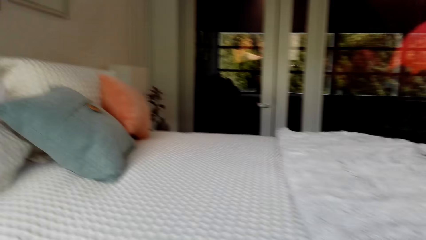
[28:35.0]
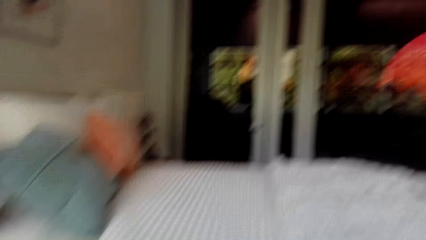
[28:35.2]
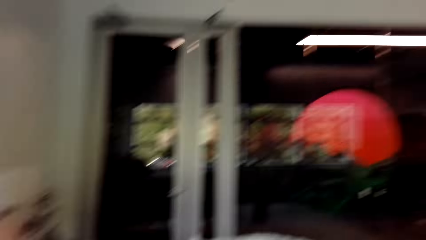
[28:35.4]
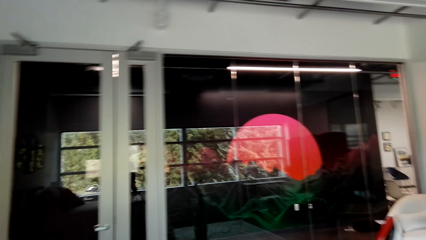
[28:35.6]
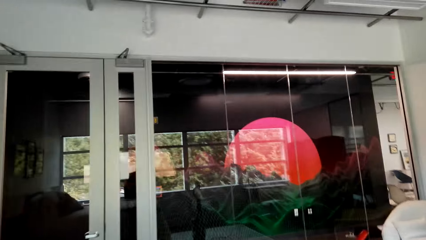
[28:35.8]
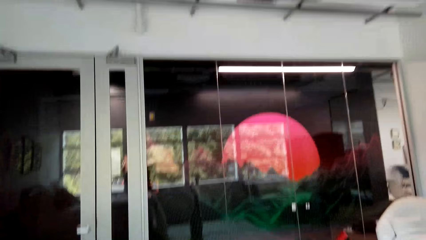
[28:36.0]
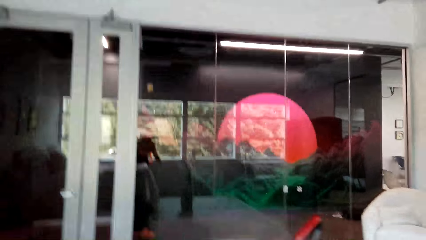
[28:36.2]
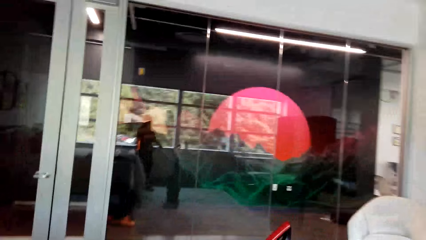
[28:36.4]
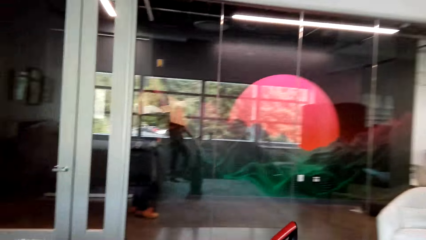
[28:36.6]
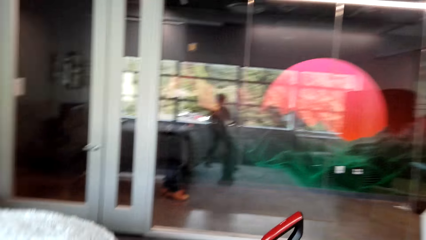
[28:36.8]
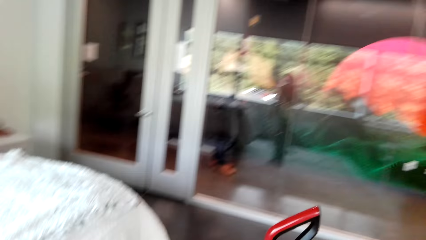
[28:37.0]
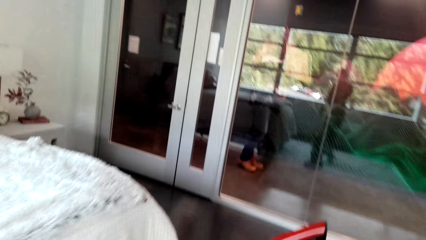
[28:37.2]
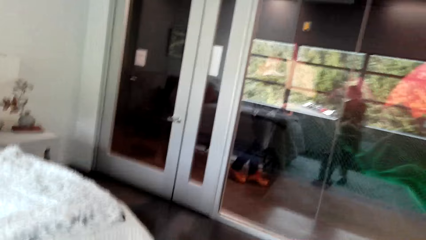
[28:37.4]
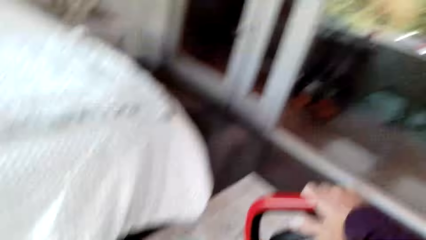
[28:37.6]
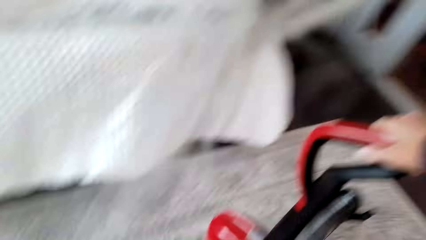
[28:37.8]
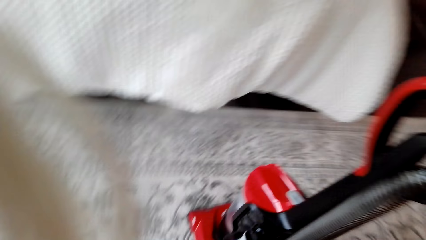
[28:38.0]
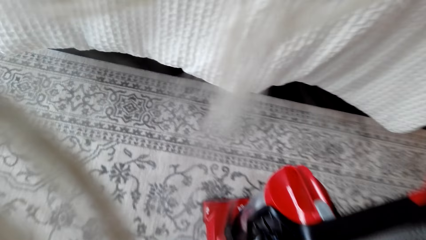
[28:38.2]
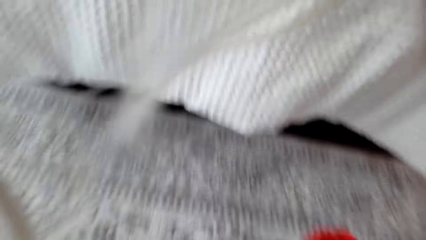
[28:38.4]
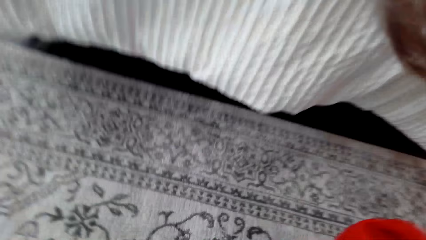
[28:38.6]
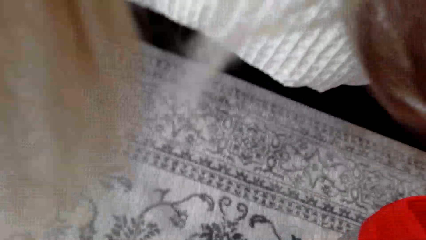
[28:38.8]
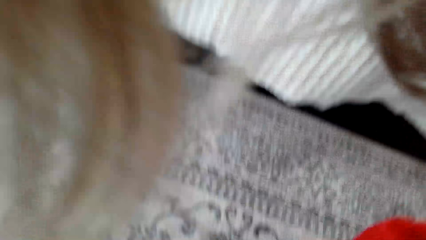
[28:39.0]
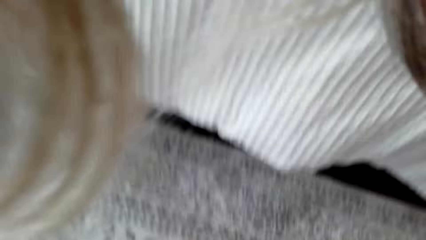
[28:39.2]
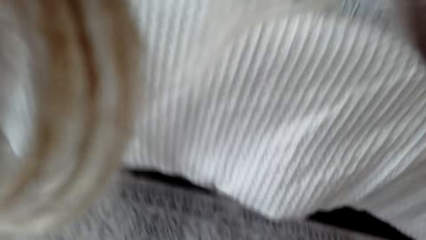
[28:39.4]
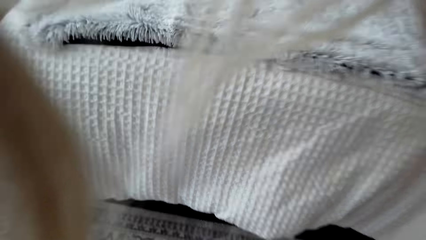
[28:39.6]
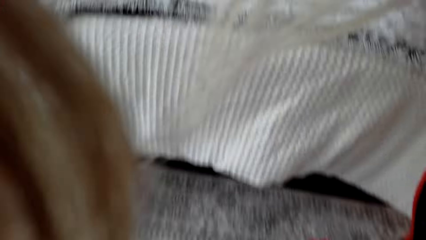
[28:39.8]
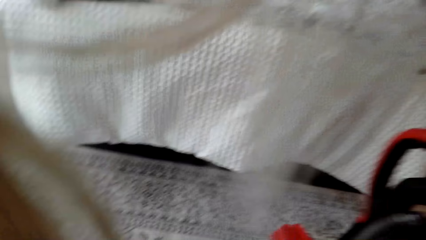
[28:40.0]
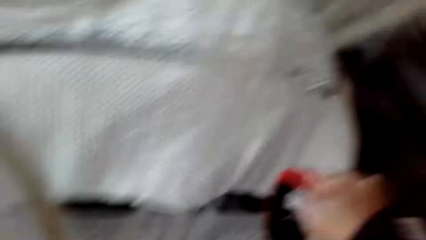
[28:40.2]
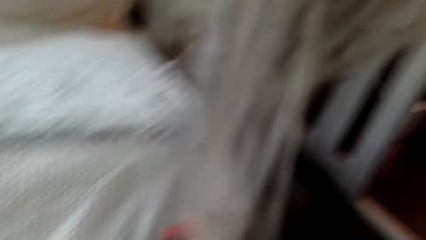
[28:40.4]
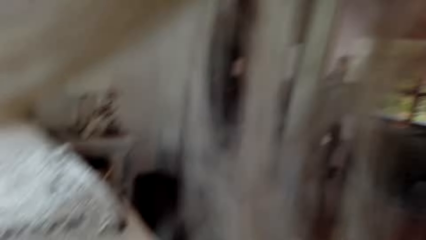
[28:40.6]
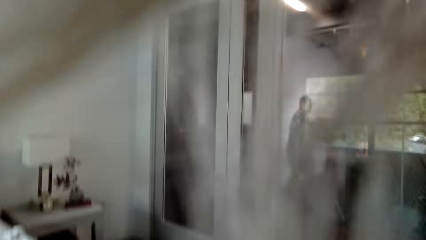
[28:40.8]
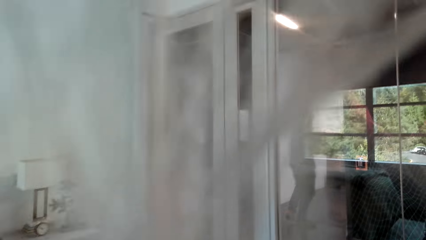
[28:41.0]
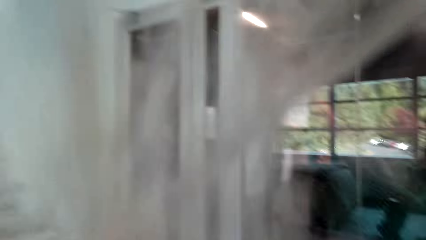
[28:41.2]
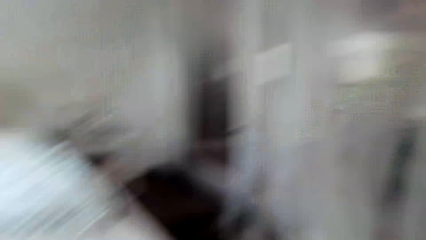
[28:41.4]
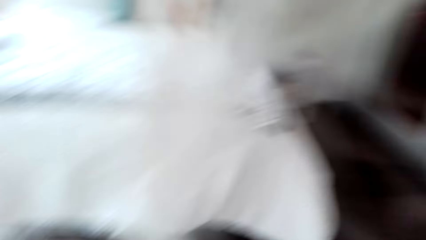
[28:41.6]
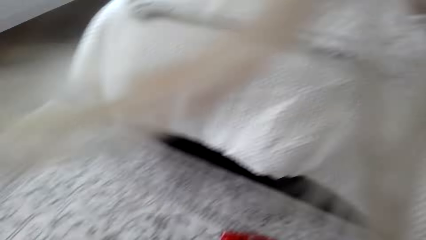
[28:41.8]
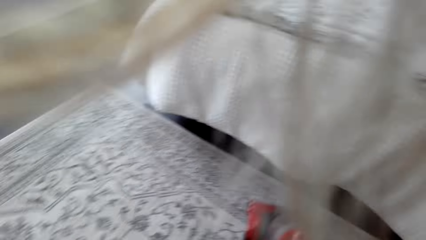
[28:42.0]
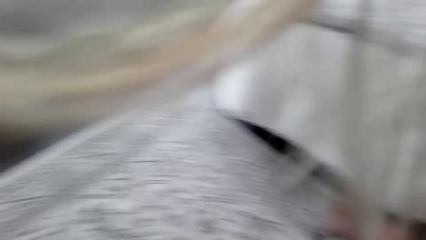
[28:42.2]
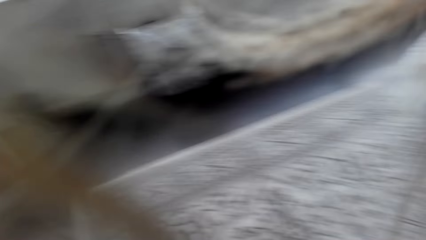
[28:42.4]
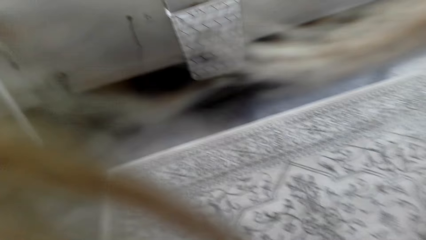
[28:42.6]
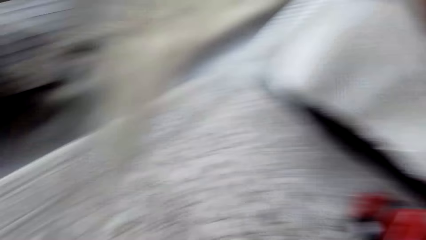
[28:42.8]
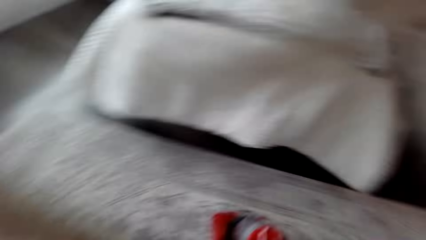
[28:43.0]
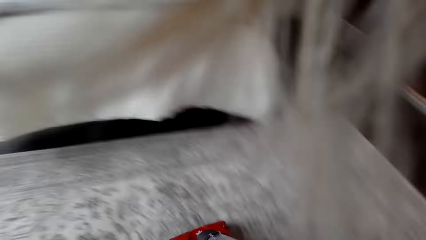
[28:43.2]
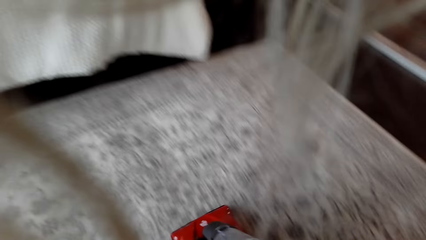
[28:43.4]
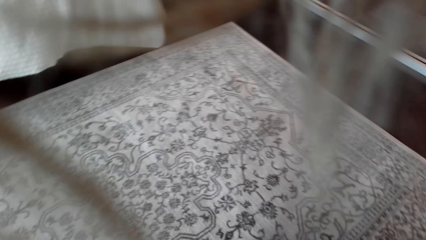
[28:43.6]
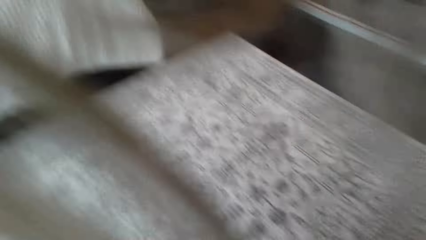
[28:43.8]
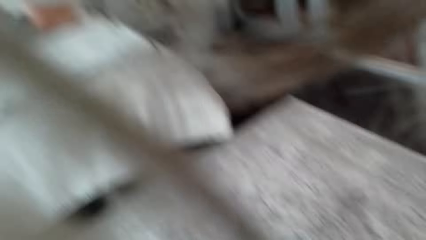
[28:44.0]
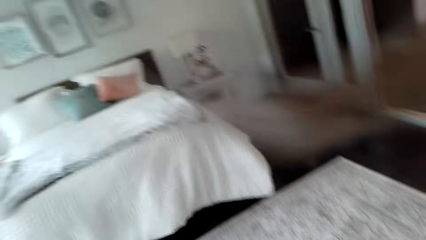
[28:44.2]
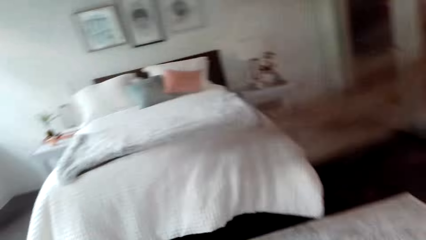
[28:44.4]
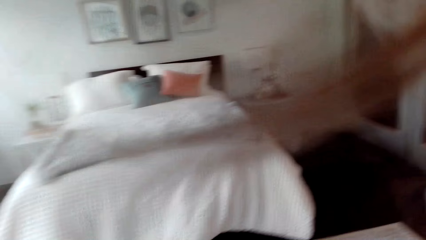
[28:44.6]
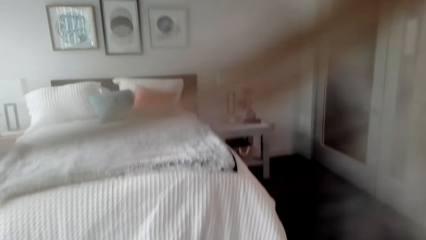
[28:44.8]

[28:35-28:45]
The camera wearer cleans the carpet.

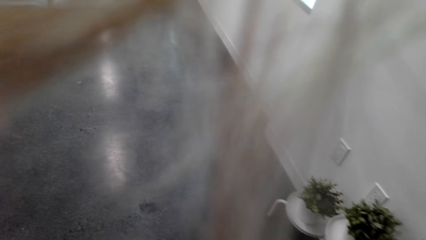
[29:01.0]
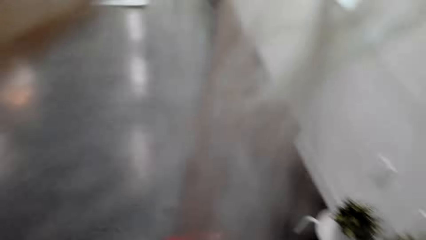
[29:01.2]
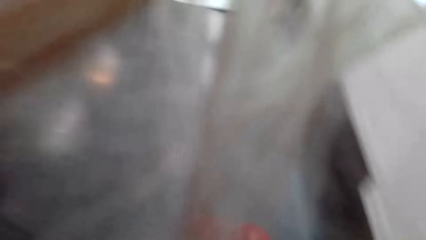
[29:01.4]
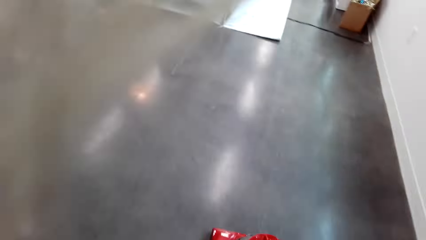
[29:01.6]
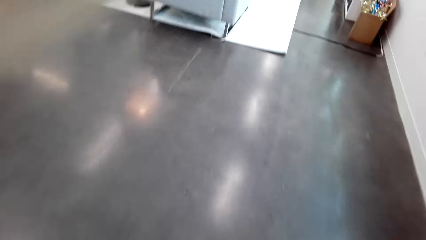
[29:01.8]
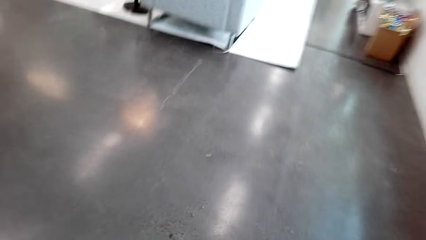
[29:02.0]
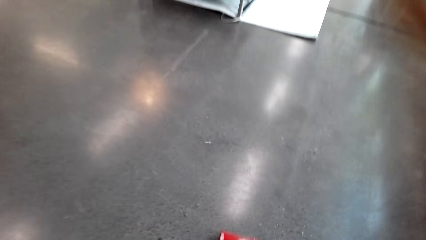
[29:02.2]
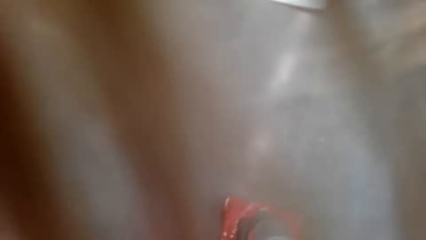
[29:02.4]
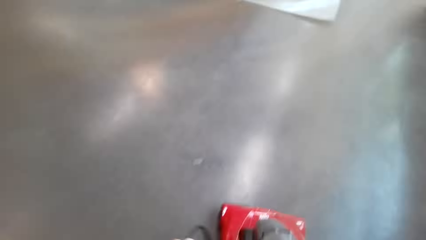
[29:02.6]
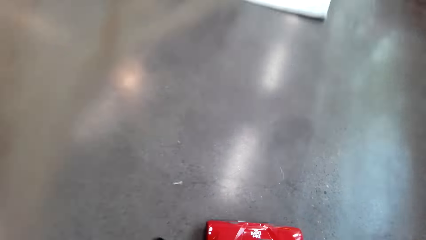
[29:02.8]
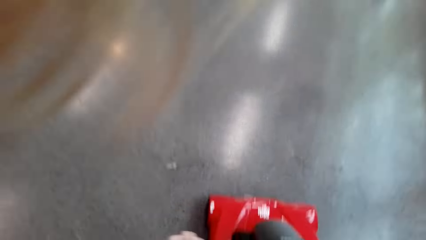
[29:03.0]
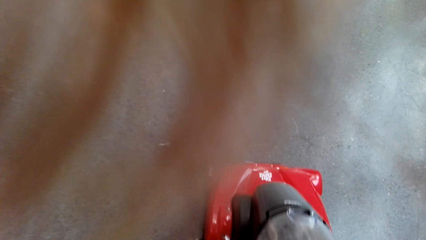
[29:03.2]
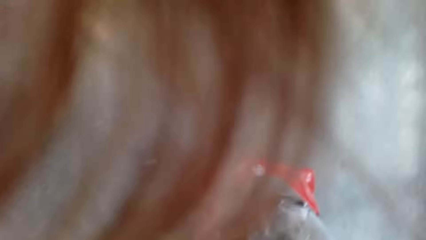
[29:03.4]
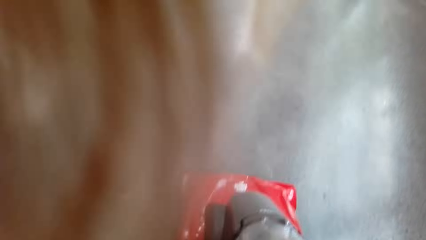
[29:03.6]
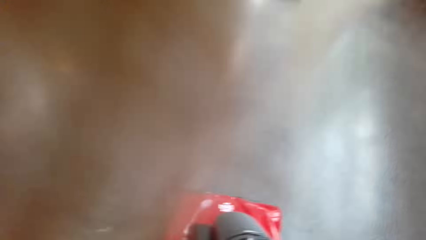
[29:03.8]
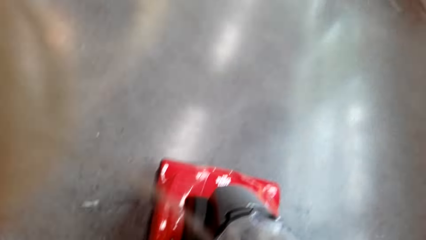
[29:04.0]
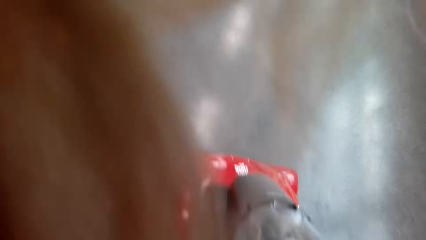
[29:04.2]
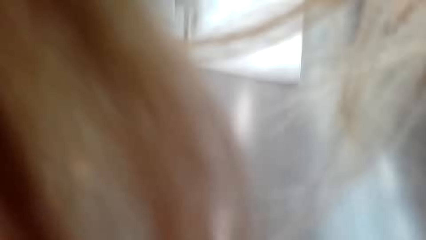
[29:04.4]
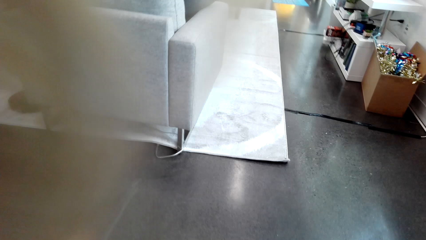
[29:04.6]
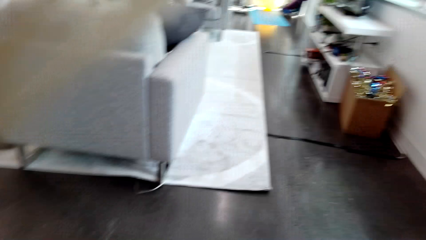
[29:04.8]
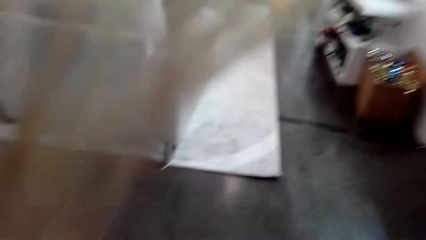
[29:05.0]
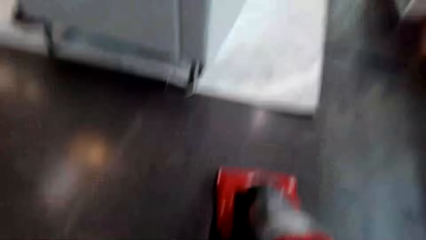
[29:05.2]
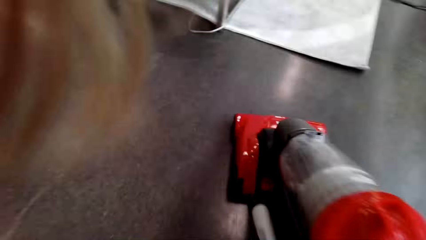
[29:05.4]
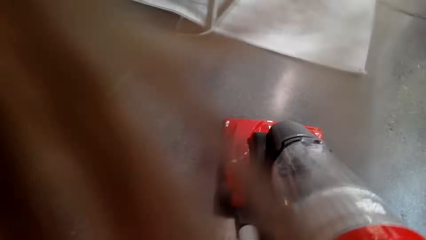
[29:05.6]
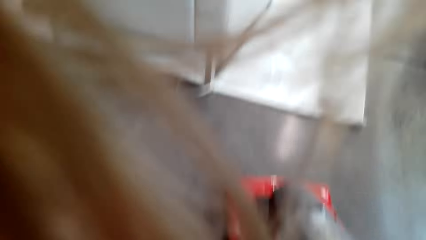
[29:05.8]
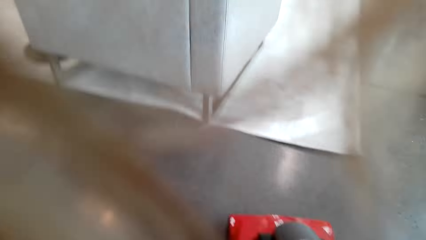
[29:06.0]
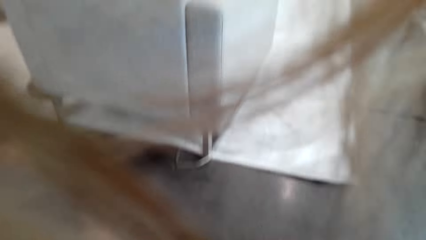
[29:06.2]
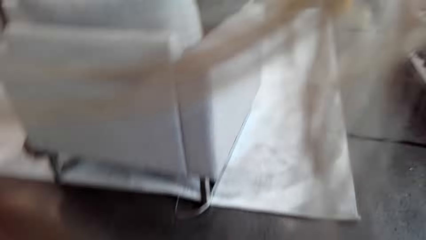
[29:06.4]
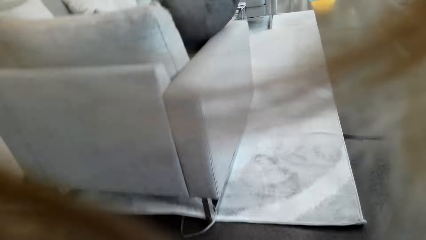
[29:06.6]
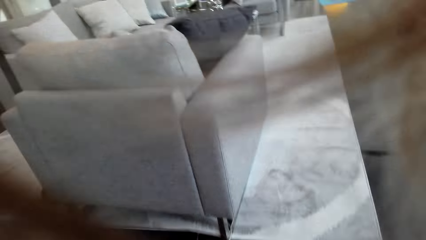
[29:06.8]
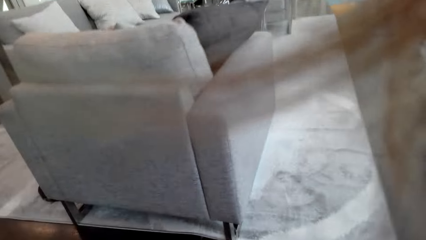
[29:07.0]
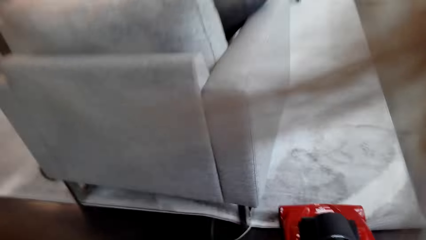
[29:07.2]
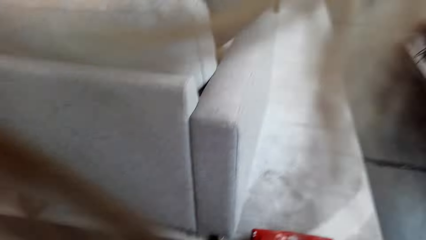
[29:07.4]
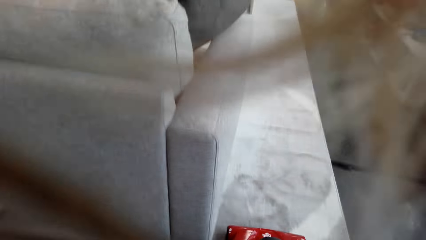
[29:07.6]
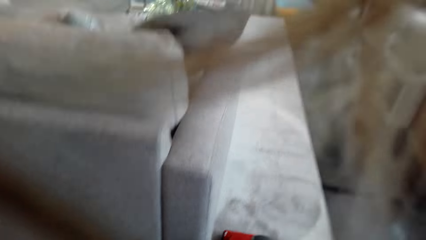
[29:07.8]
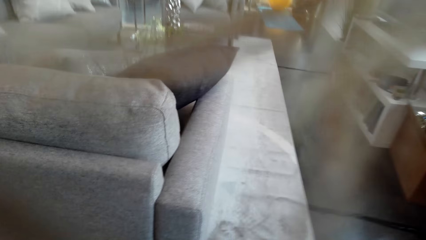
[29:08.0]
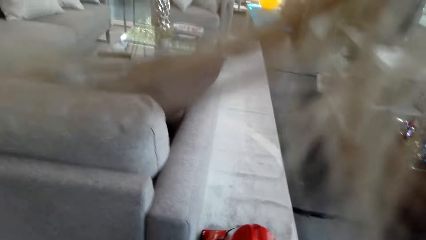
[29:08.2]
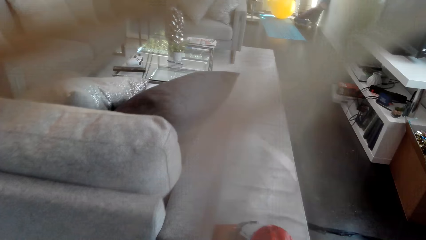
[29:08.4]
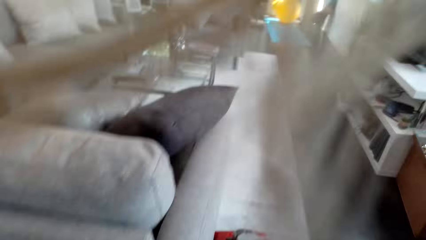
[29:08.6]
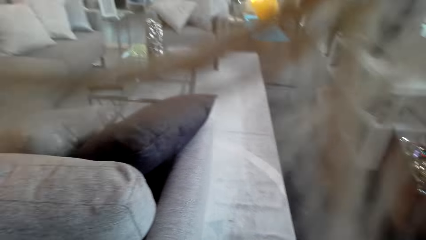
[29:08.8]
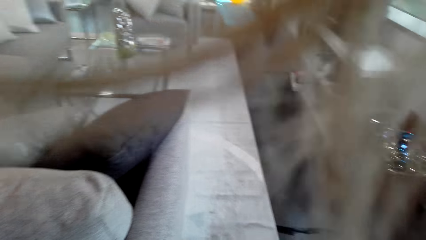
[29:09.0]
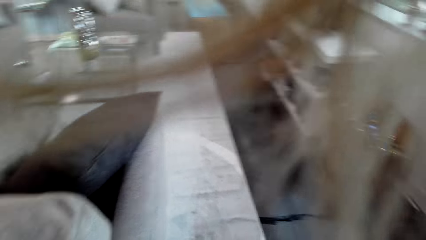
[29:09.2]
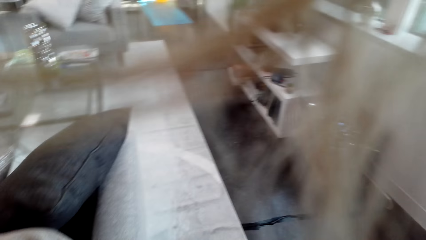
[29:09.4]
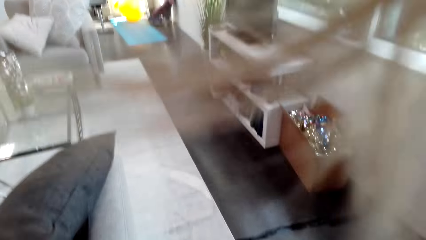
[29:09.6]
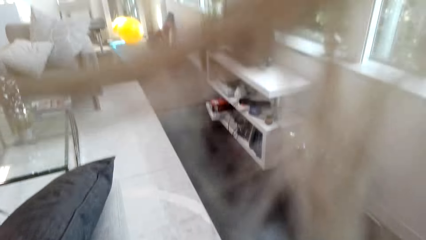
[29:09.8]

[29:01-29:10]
The camera wearer cleans the floor.
